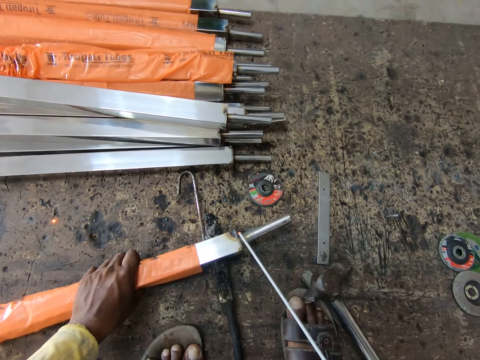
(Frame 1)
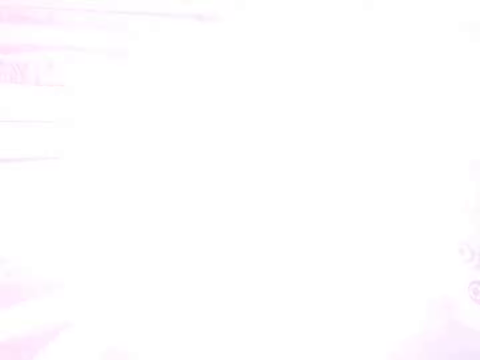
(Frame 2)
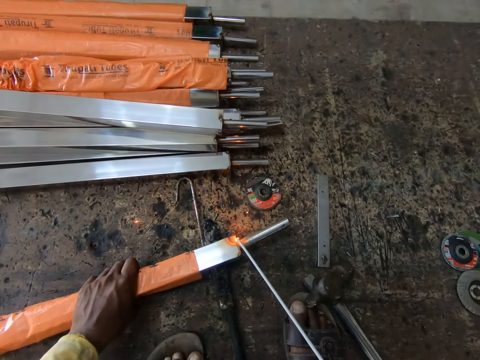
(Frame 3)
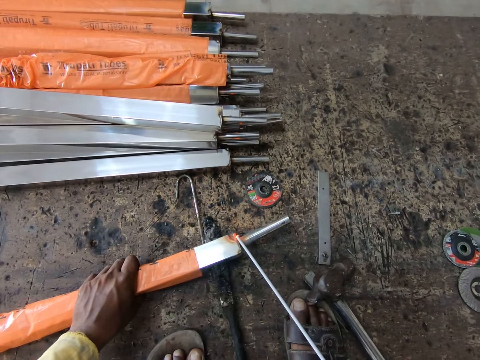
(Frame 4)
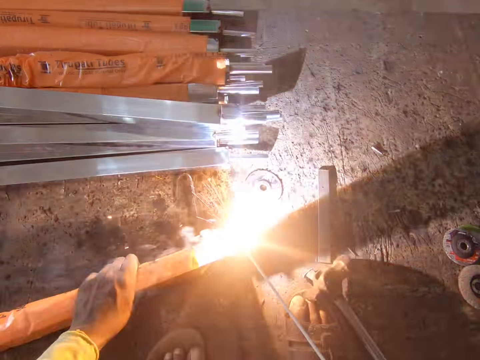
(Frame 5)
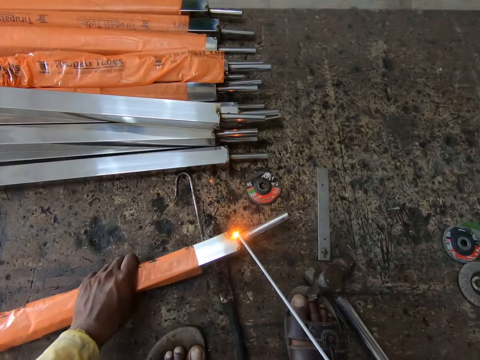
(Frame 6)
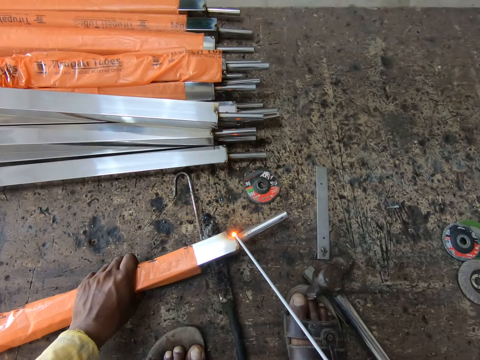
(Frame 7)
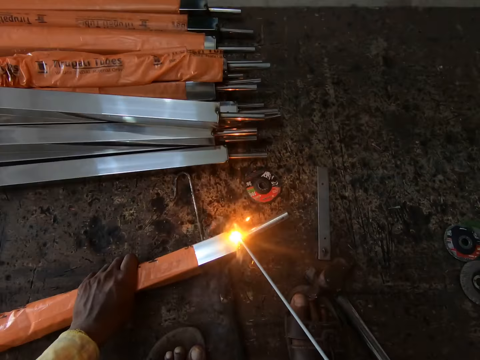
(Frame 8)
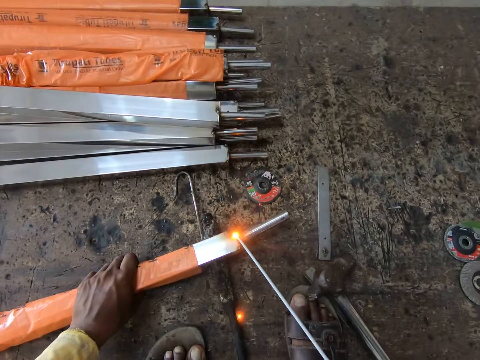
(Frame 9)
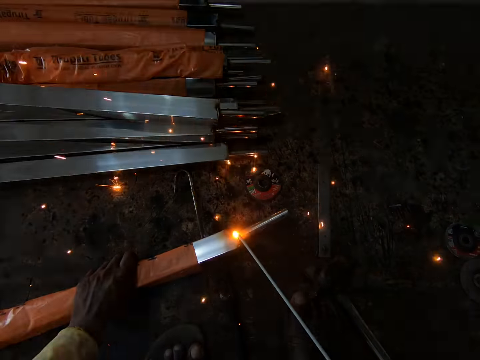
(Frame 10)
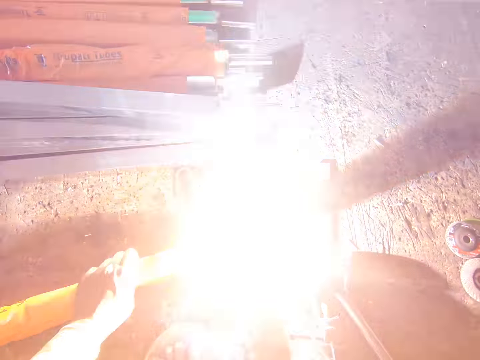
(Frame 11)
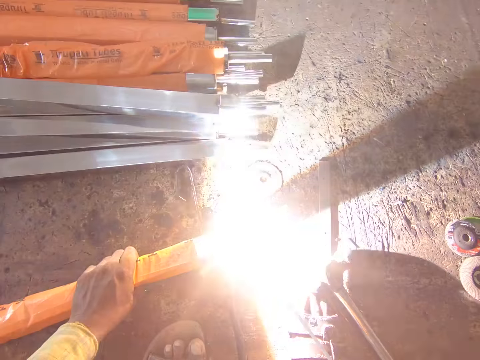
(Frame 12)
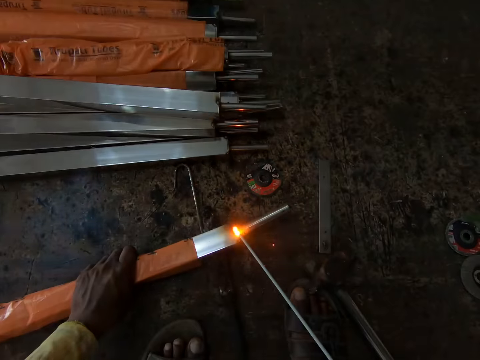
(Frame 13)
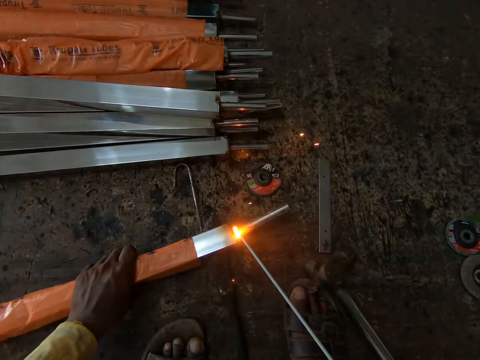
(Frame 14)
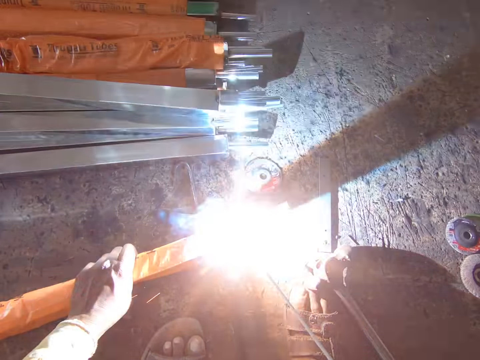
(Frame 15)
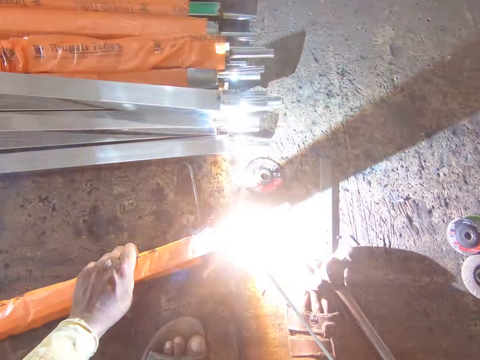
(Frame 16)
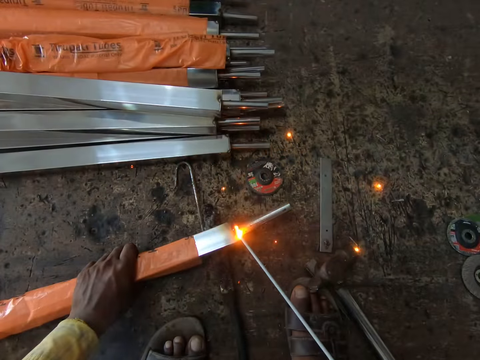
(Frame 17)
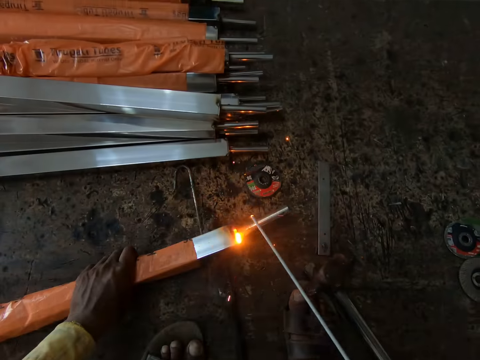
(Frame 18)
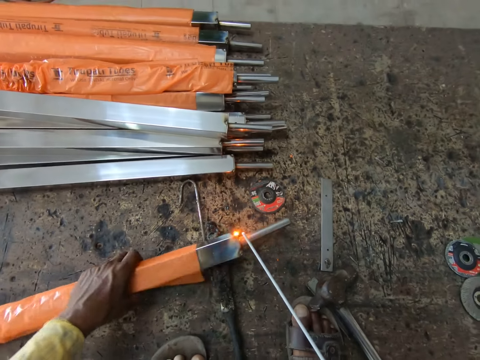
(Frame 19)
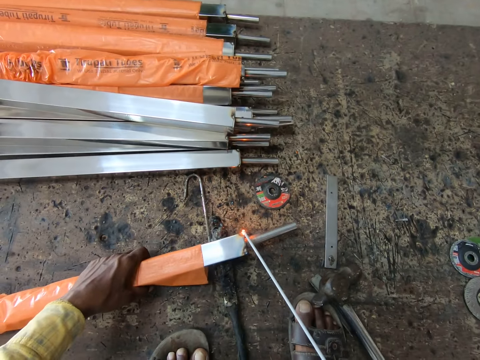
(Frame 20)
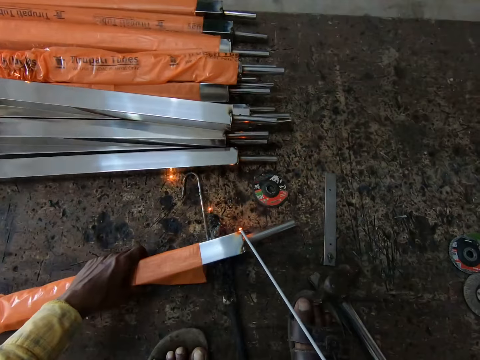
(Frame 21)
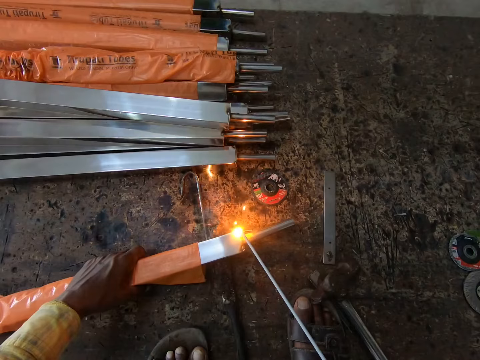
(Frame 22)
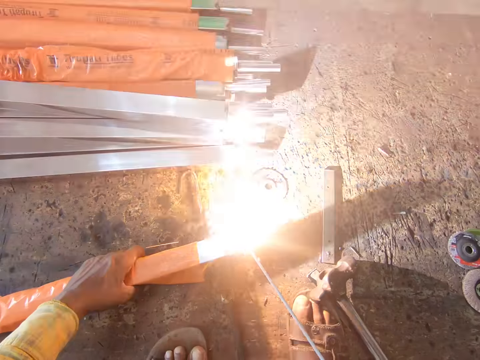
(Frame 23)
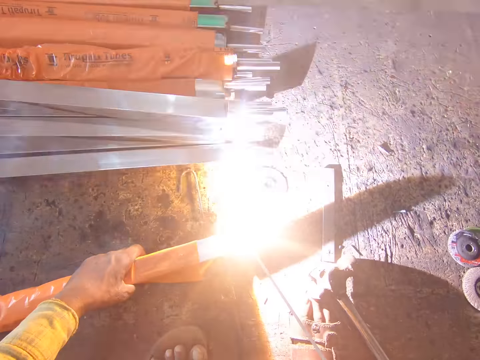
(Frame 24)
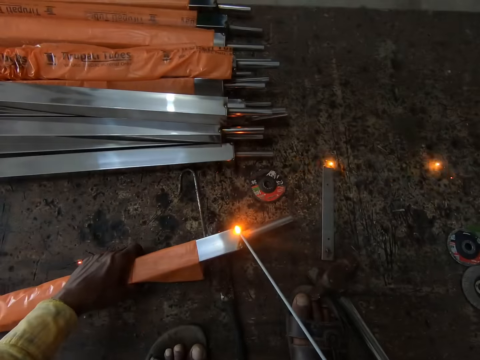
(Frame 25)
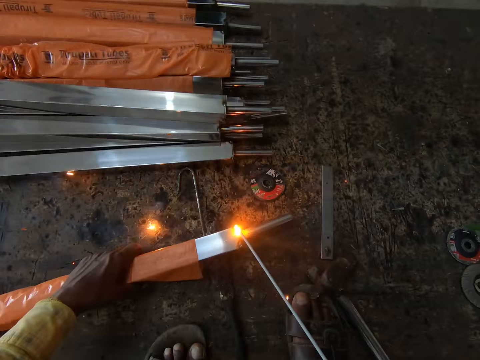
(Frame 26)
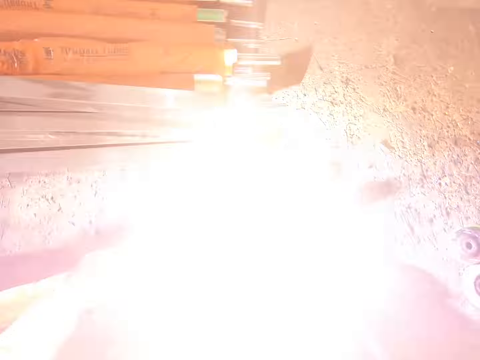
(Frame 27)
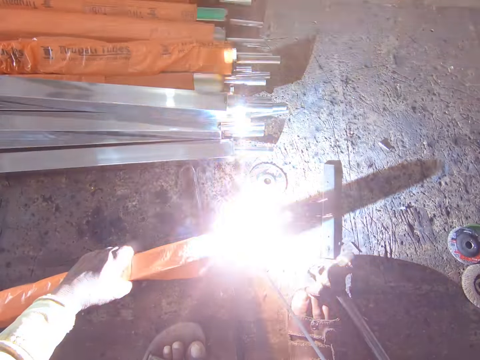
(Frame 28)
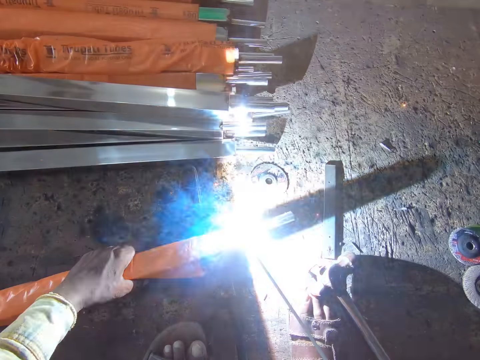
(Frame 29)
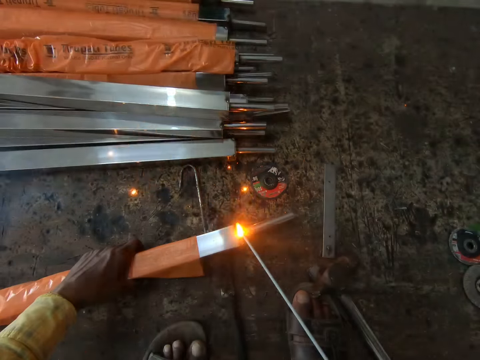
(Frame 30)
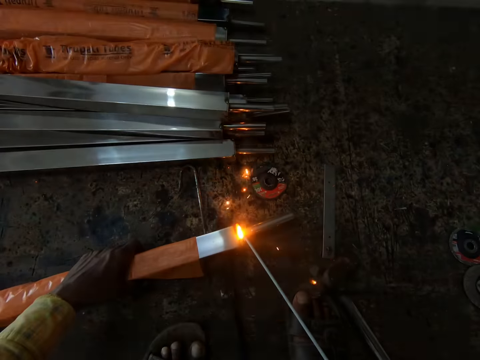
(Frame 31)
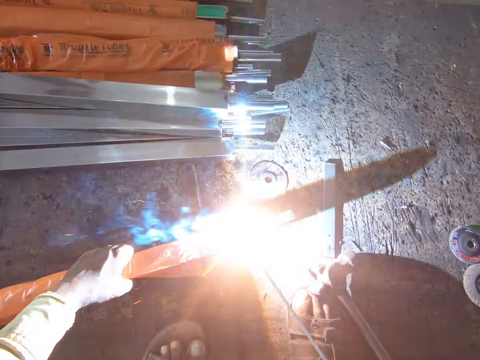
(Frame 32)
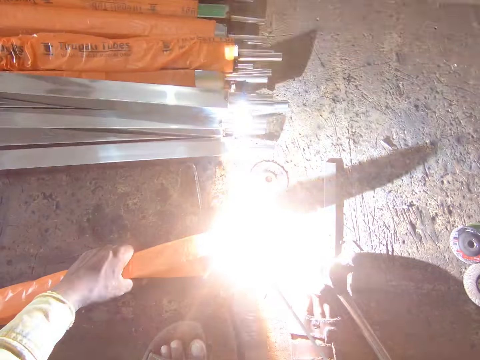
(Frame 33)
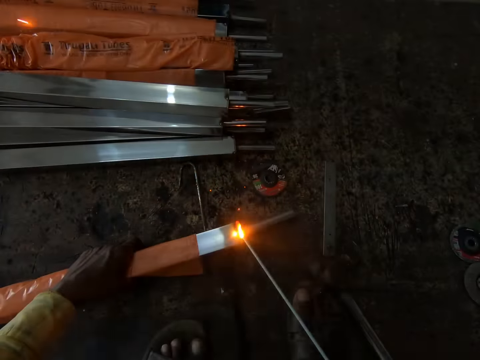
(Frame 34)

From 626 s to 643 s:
The camera wearer moves the metal rod and welds the metal rod with a welding stick. They turn the metal rod. They weld the metal rod with the welding stick.

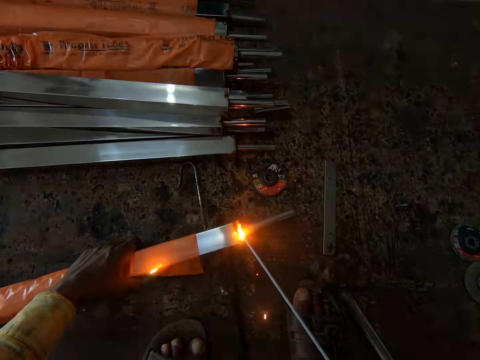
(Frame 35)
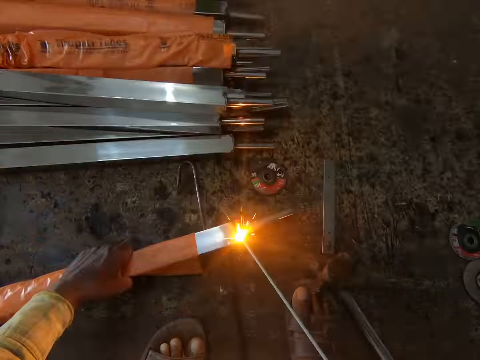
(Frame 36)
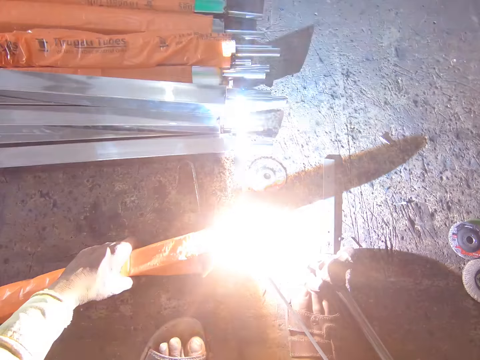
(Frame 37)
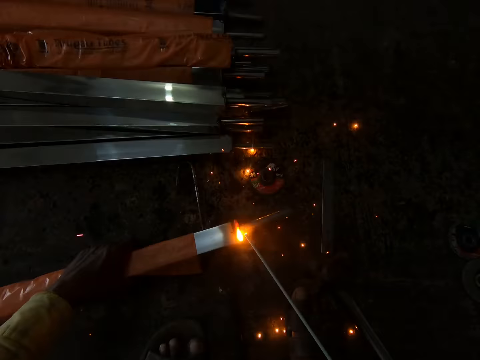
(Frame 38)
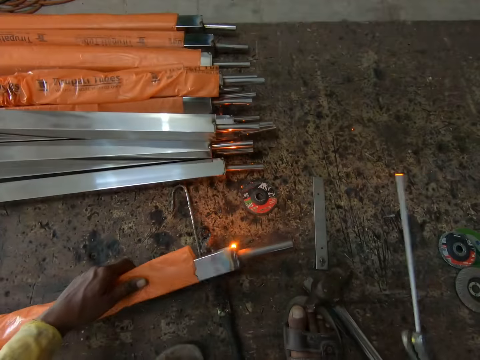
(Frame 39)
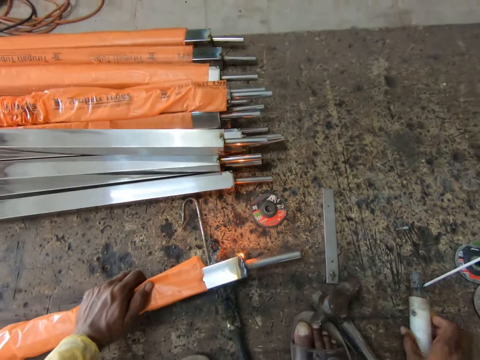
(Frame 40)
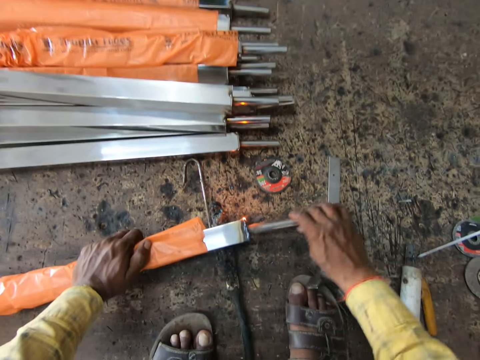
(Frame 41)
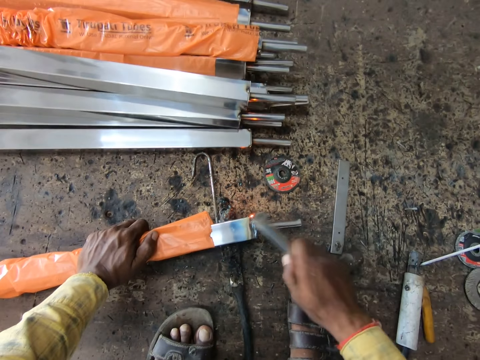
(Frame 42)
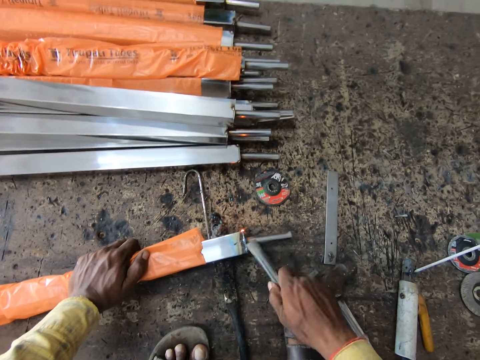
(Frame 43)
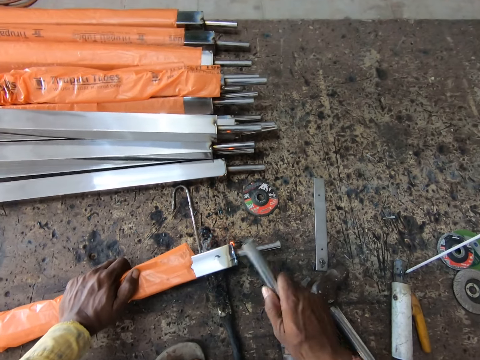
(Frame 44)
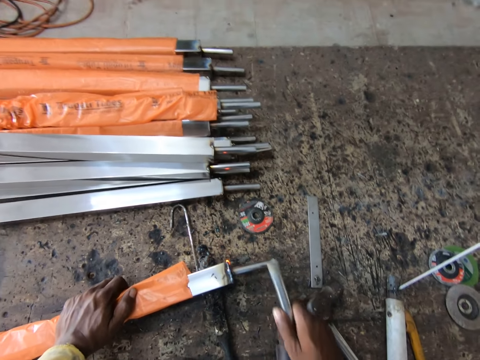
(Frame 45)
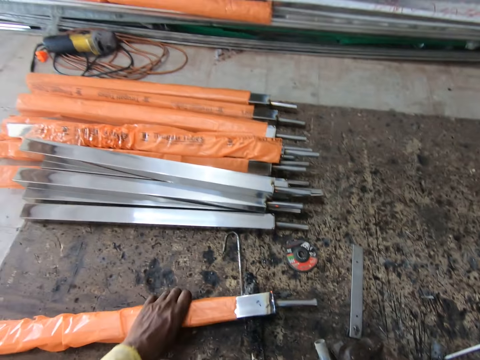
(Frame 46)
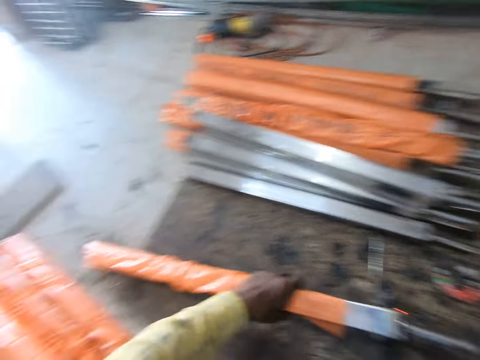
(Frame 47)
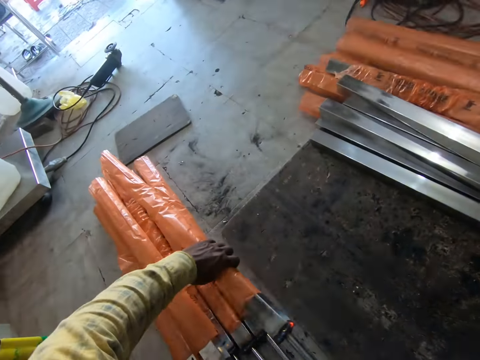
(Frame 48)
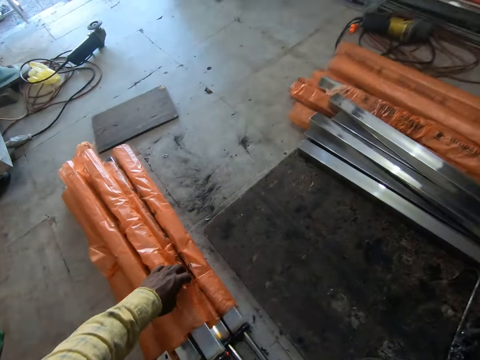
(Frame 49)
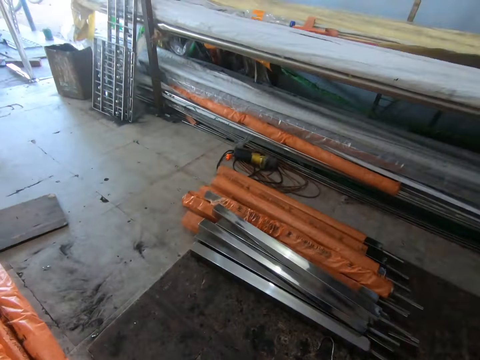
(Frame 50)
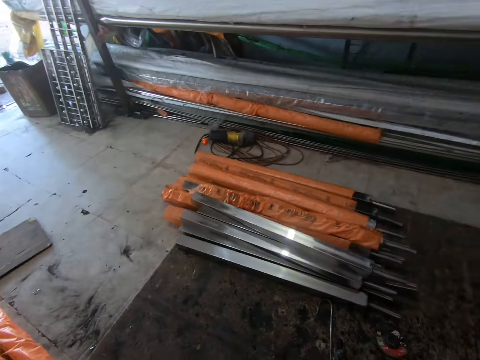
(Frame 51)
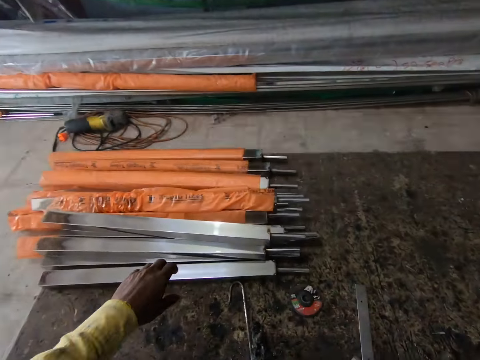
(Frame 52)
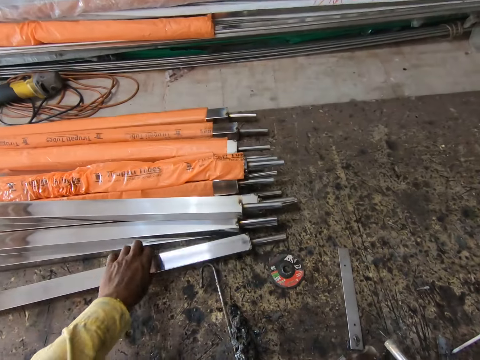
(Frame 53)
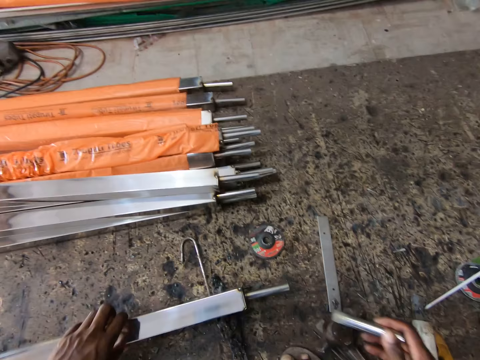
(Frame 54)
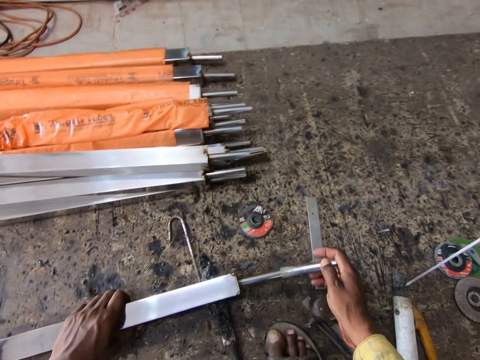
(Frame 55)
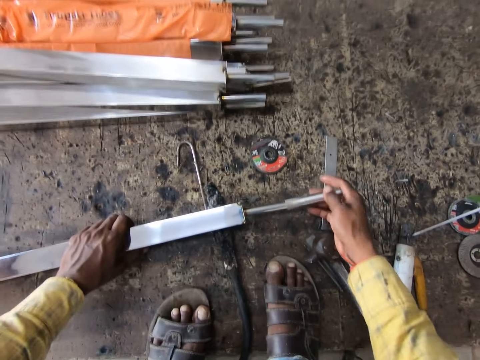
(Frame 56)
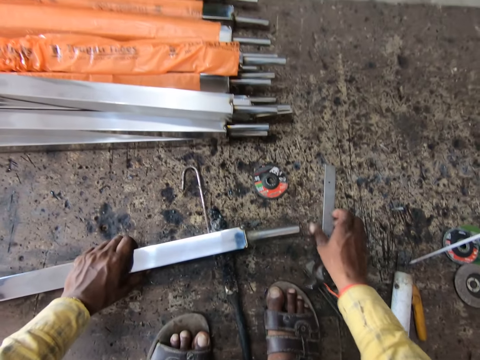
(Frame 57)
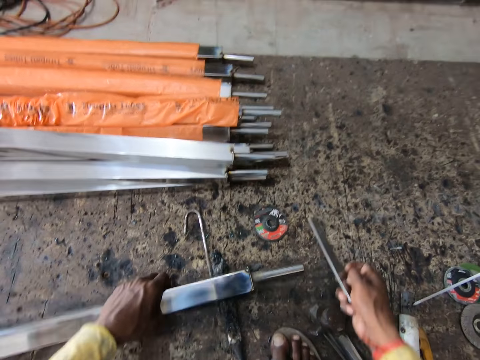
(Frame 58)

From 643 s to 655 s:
The camera wearer turns the metal rod. They place the welding machine down on the floor. They pull a metal from the metal rod. They hit the metal rod with the metal. They pull back the metal. They lift the metal rod and place the metal rod down. They lift the left hand. They look around. They move the left hand. They pick up the metal rod. They place the metal rod down. They insert the metal on the metal rod. They pick up a metal object from the floor.
